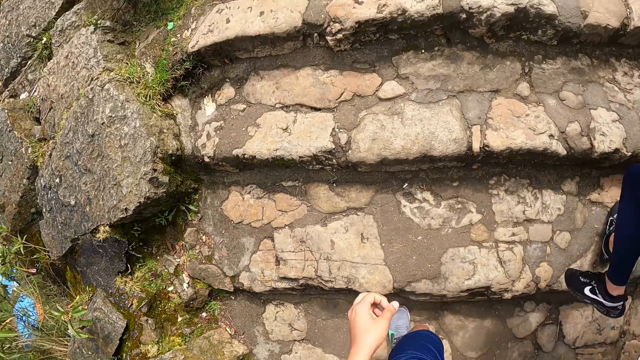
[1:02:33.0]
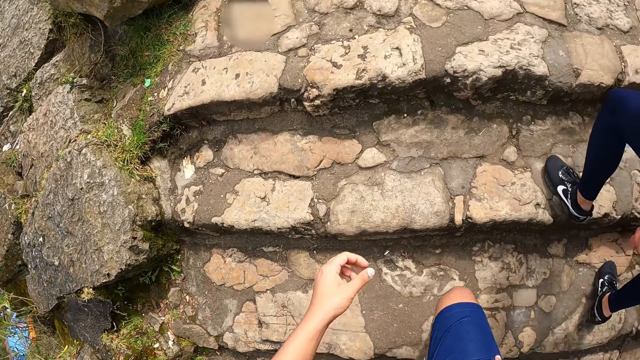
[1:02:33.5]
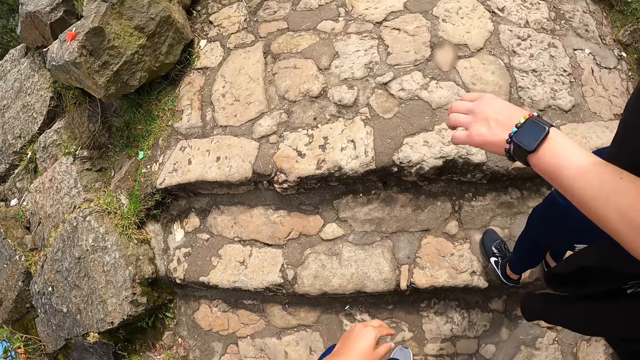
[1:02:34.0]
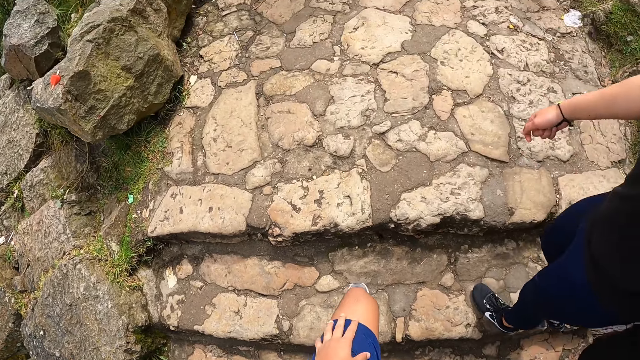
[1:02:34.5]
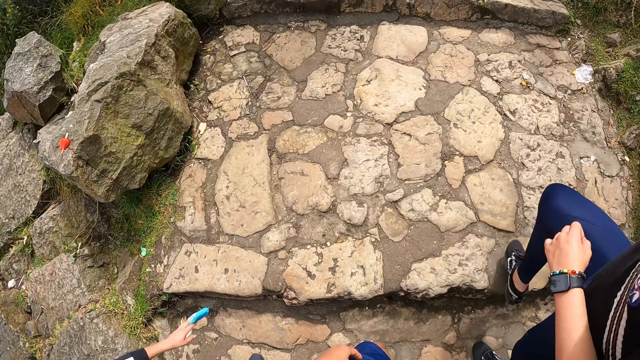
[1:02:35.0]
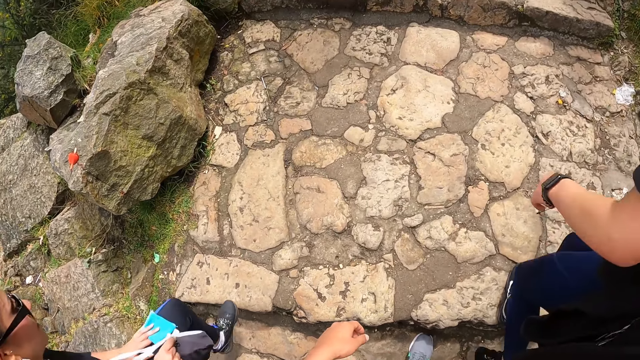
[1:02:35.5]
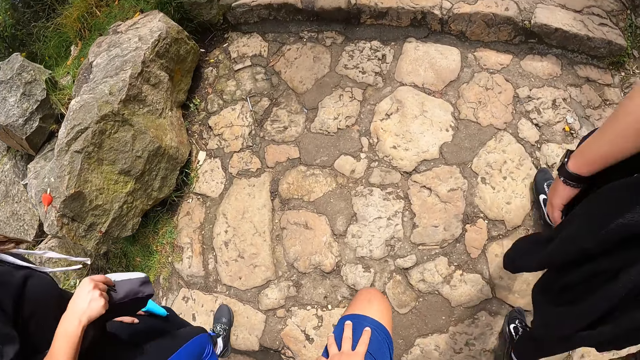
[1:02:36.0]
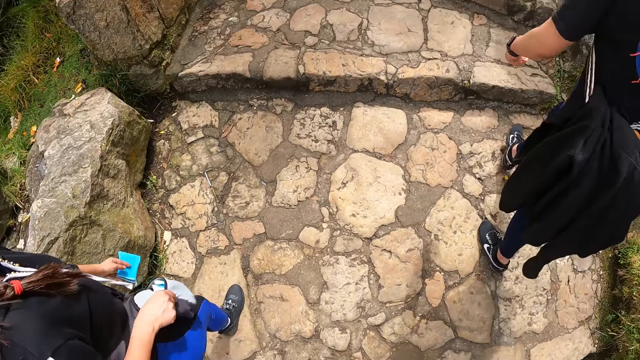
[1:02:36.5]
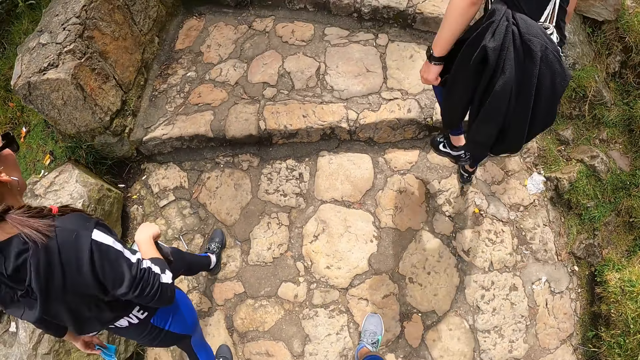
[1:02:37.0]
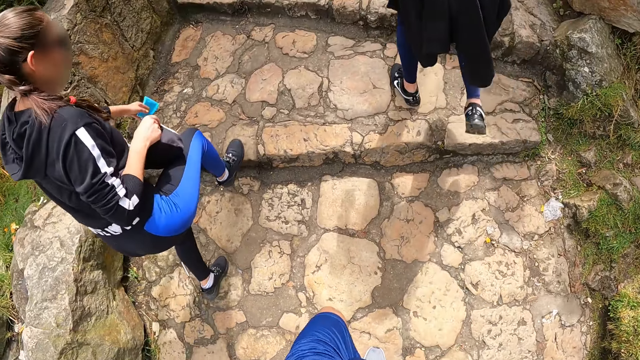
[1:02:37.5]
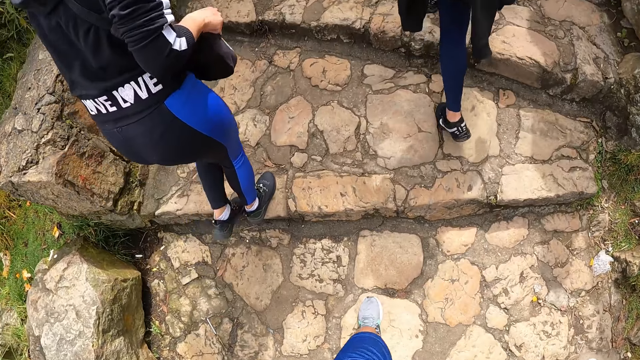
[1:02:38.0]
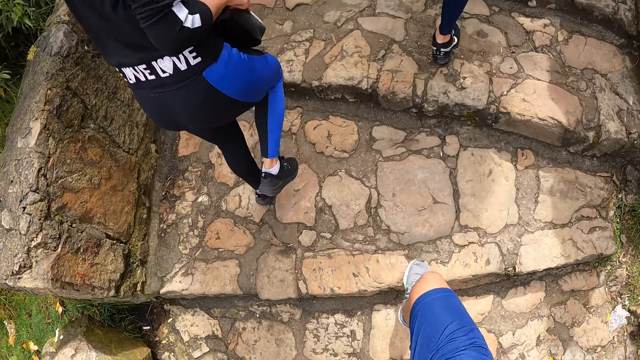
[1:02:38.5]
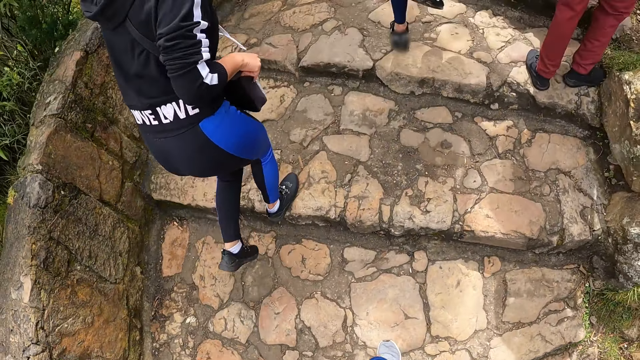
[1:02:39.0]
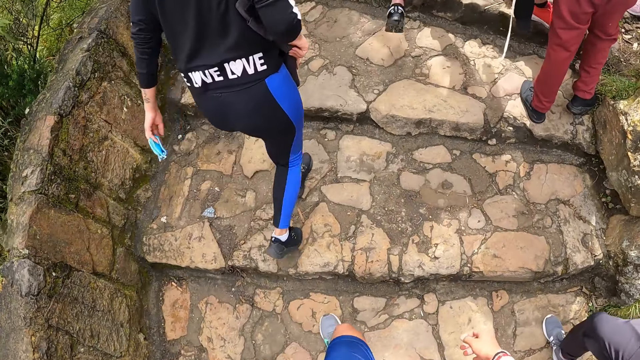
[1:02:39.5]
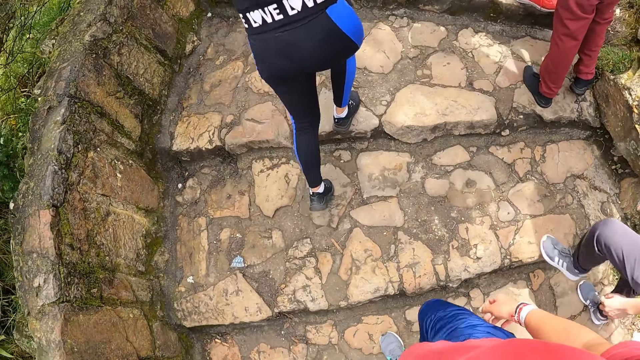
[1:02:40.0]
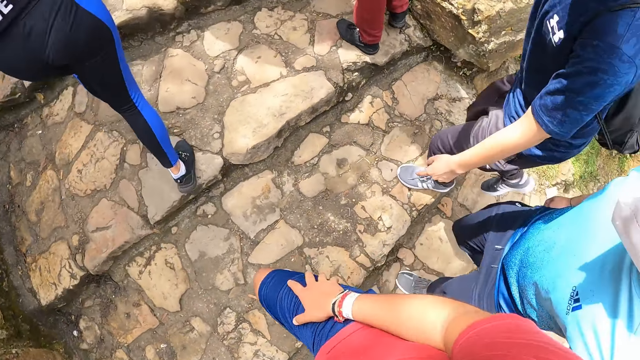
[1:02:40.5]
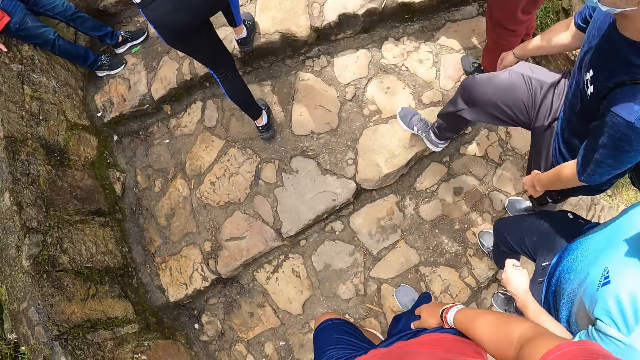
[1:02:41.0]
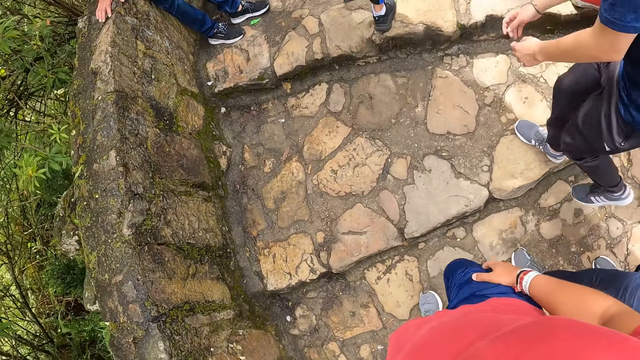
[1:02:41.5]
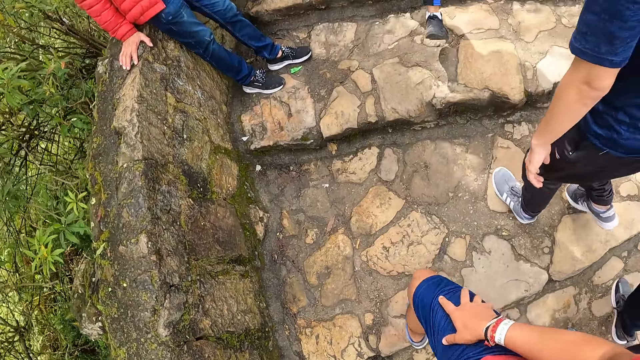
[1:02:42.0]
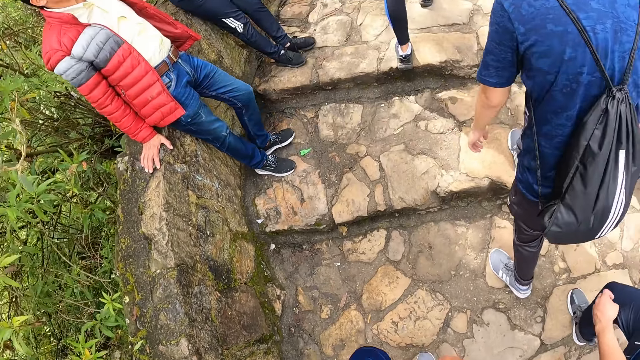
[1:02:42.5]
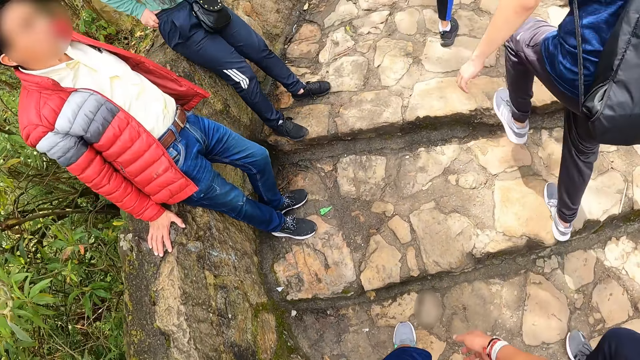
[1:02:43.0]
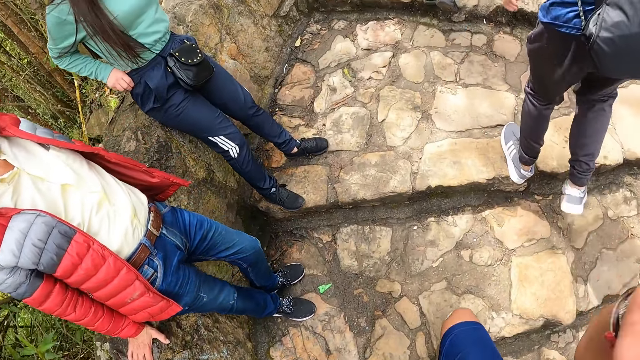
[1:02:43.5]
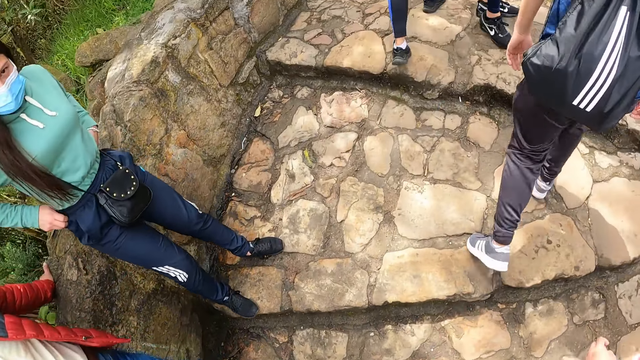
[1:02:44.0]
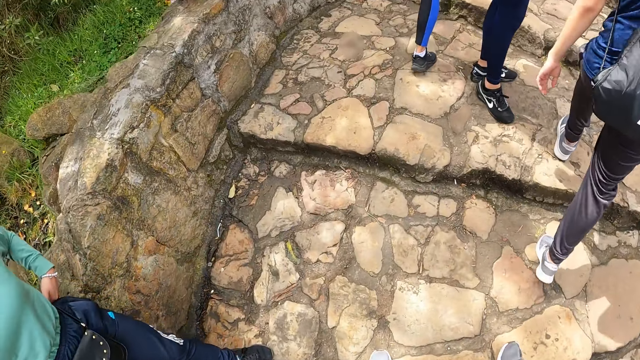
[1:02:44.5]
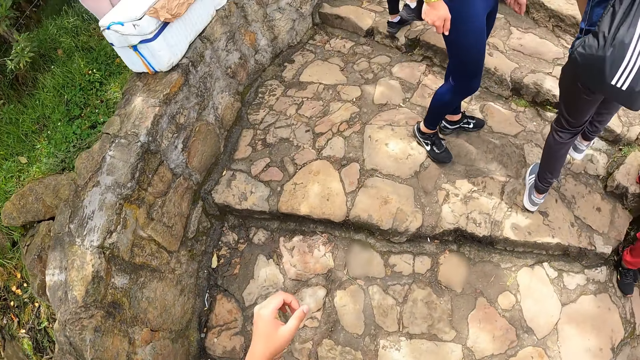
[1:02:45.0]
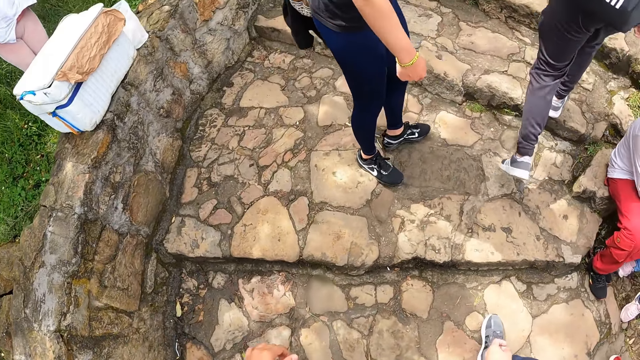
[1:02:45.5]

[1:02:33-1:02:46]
The camera wearer drops the hand. He places his left hand on his left thigh. A man gestures out. A woman walks past the camera wearer. The camera wearer places his right hand on his right thigh. Another man walks past the camera wearer and points at a man with his right hand. The camera wearer gestures out.

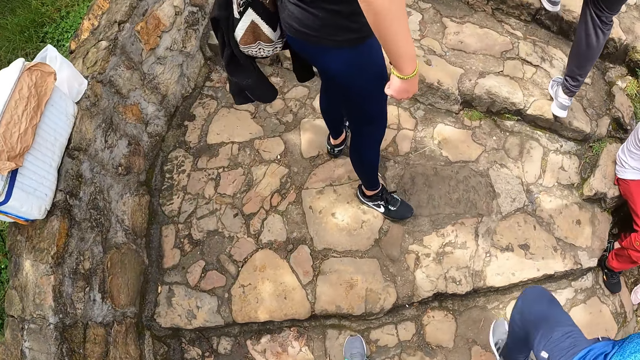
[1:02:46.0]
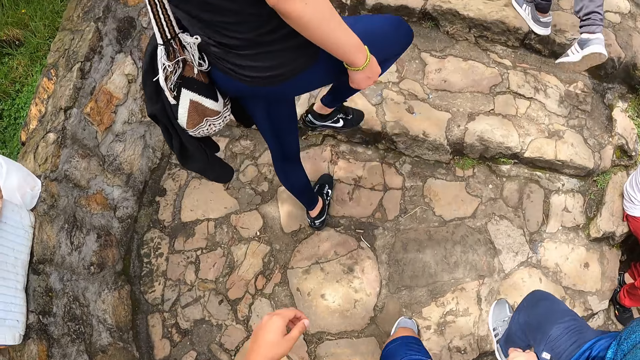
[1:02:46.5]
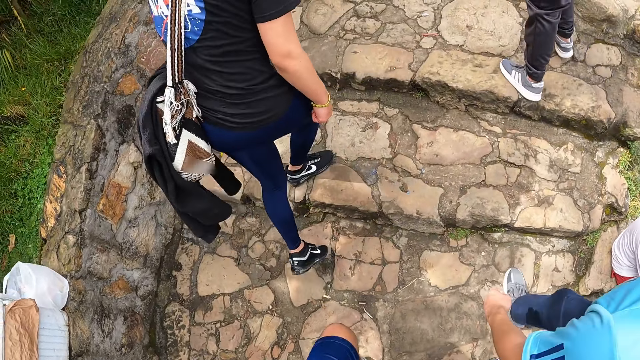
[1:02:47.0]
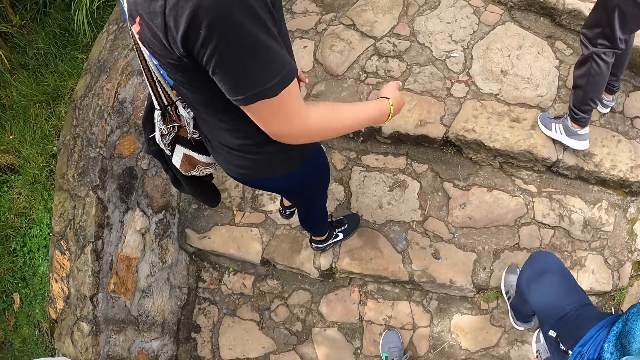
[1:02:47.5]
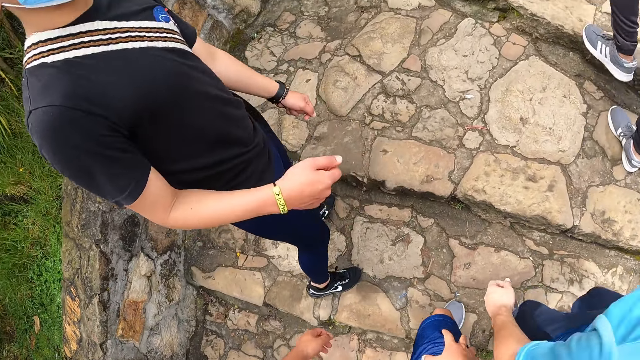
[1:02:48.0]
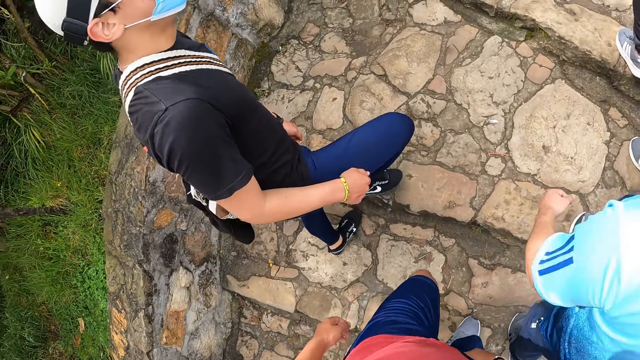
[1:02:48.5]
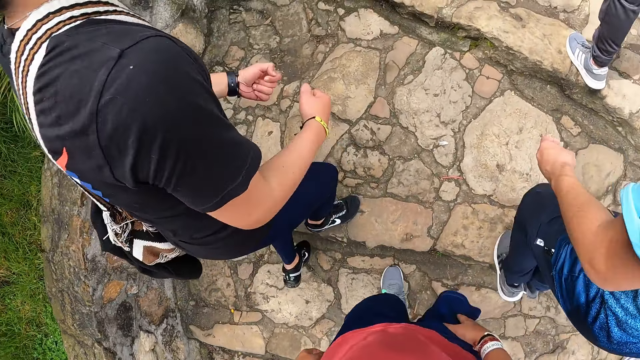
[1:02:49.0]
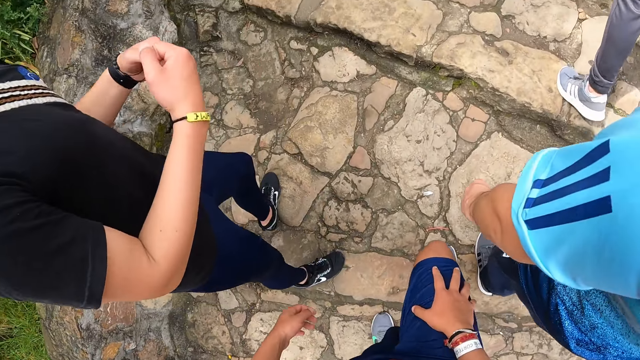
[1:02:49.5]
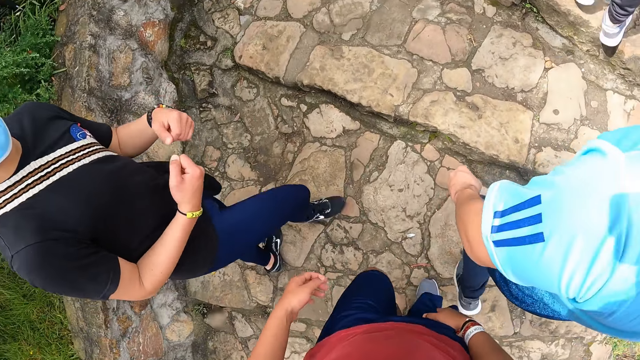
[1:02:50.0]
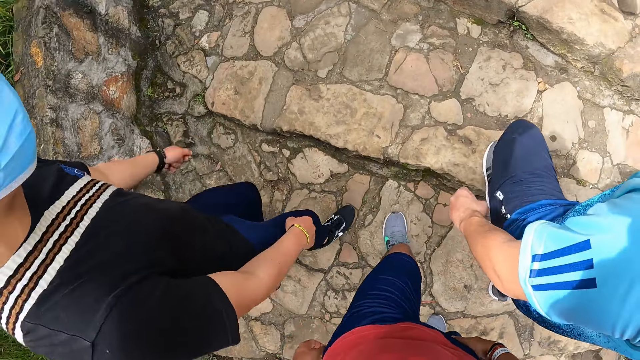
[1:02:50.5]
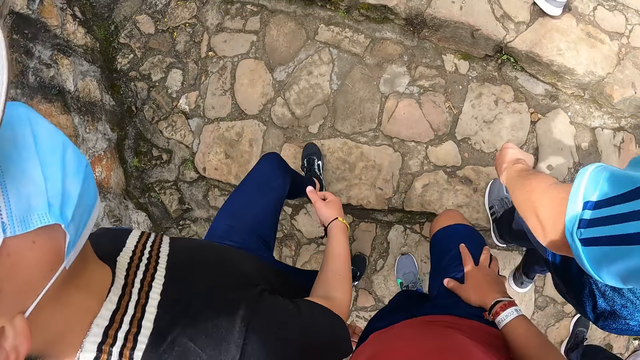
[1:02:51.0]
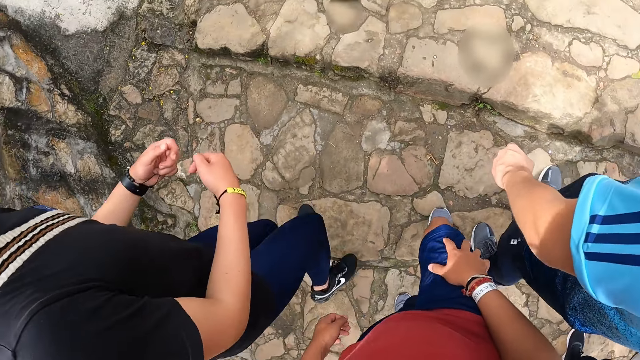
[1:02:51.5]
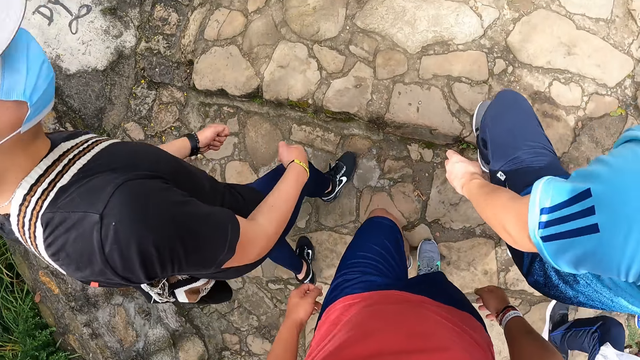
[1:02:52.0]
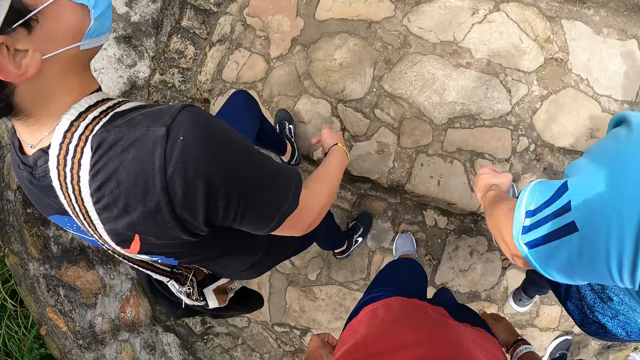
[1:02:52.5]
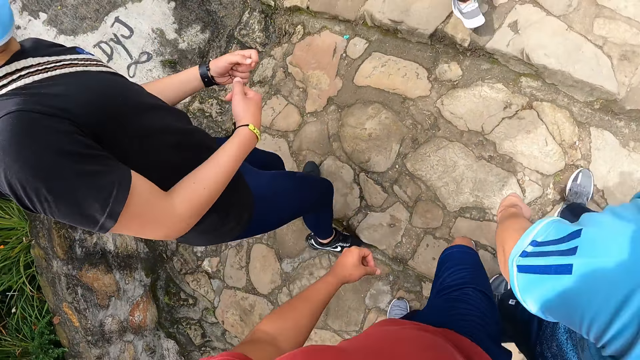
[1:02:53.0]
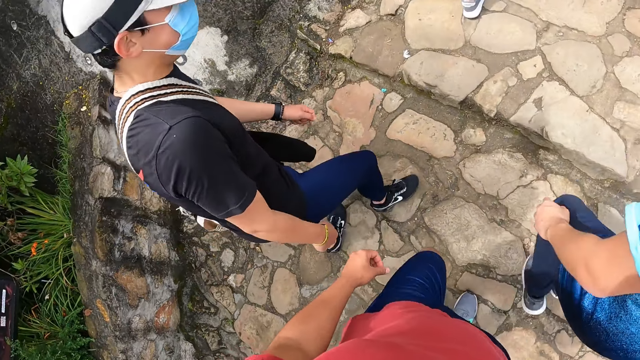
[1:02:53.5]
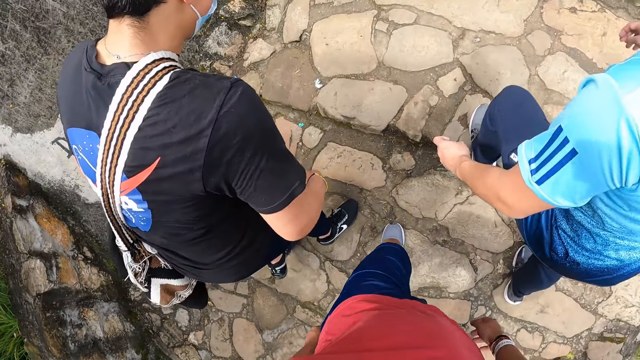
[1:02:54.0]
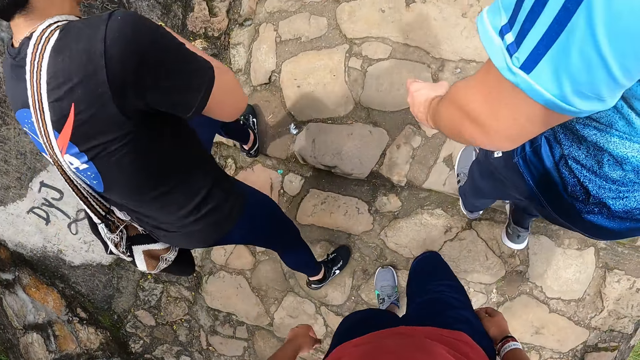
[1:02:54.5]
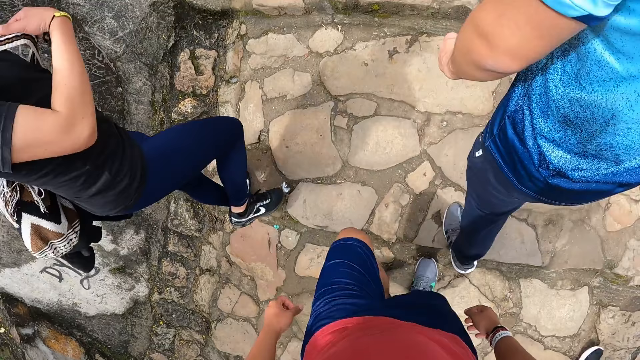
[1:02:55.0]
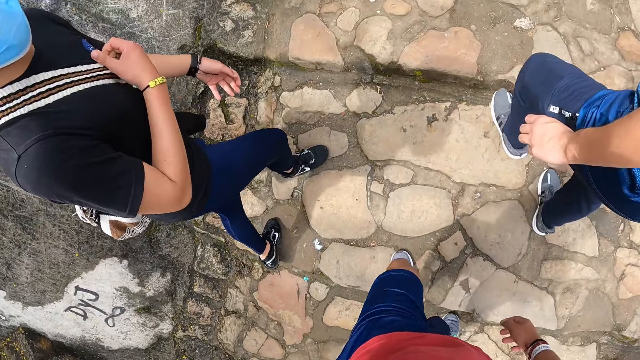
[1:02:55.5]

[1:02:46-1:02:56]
A man walks past the camera wearer. The man gestures out.
